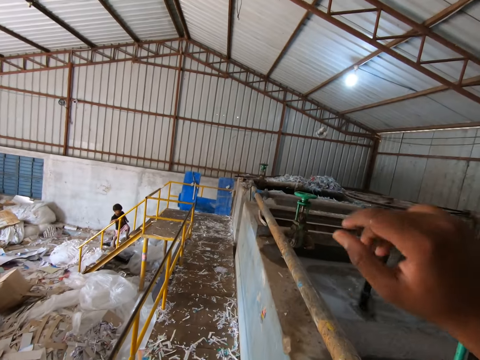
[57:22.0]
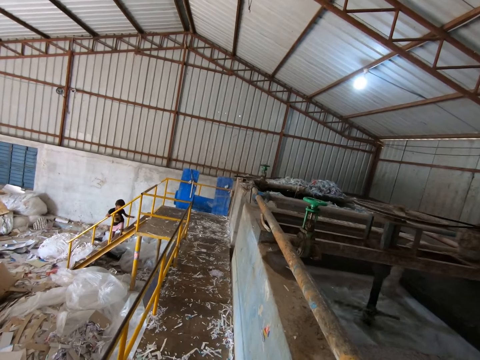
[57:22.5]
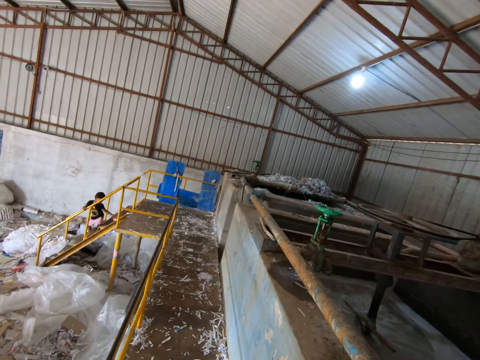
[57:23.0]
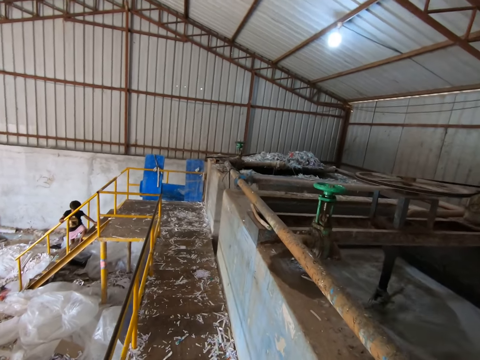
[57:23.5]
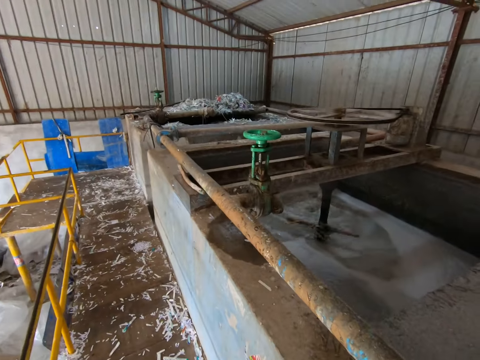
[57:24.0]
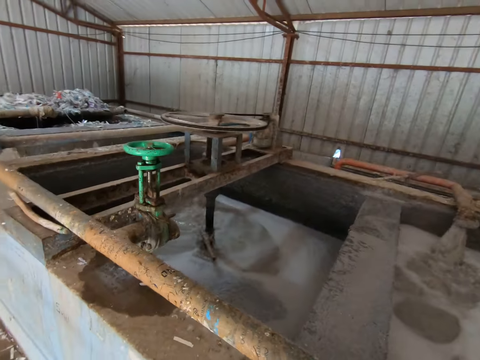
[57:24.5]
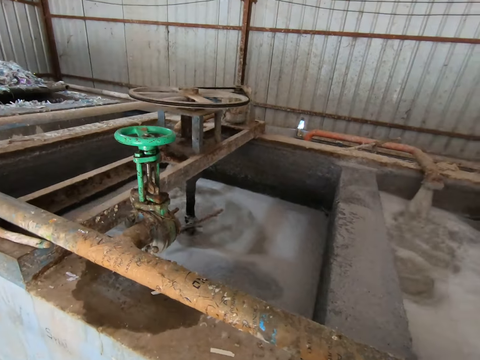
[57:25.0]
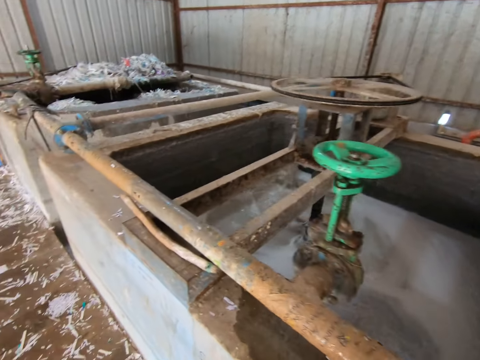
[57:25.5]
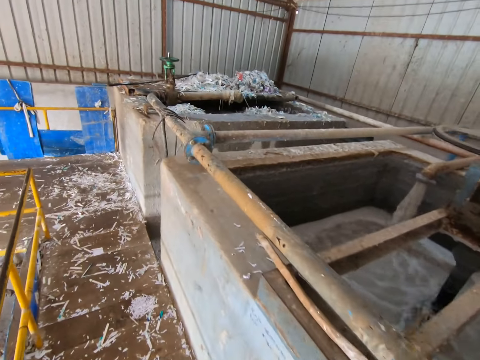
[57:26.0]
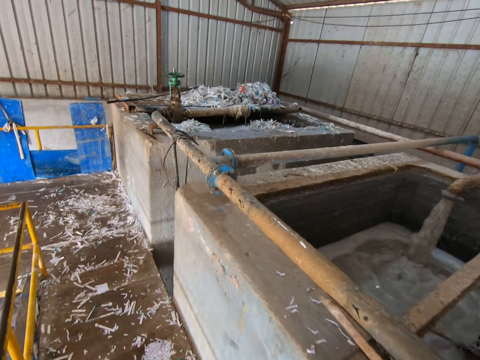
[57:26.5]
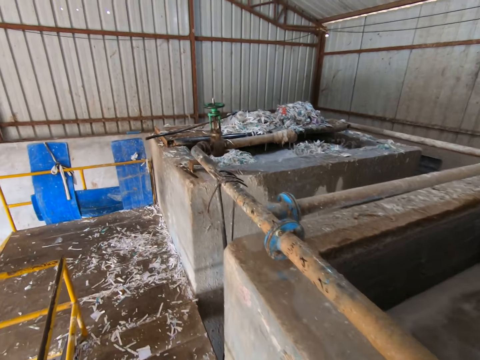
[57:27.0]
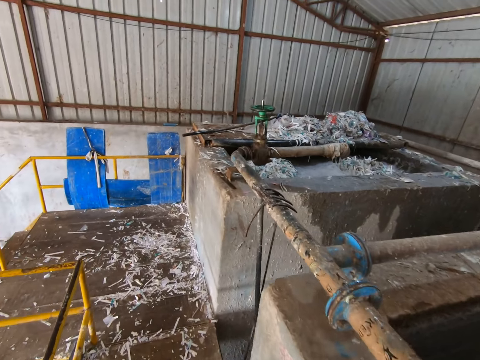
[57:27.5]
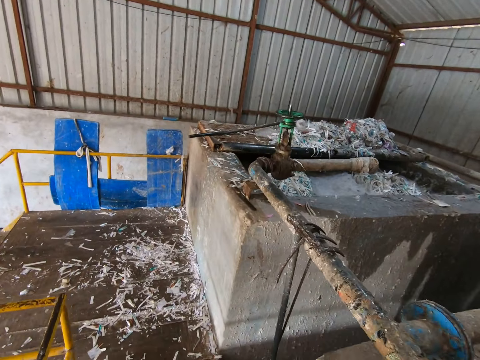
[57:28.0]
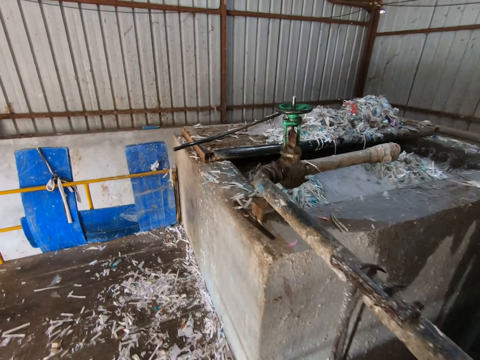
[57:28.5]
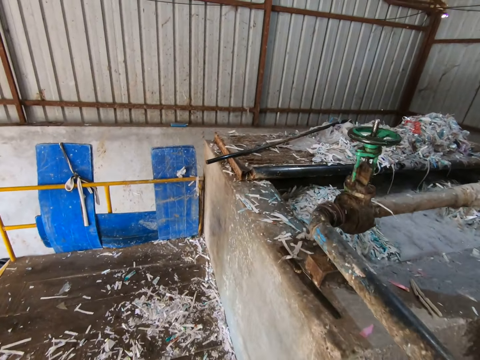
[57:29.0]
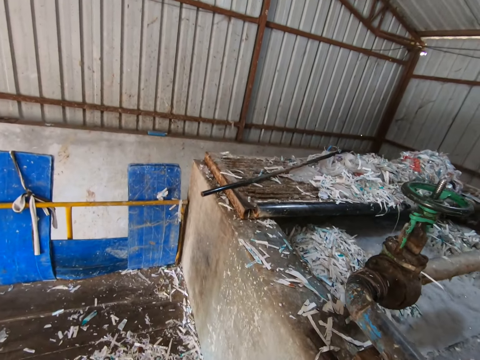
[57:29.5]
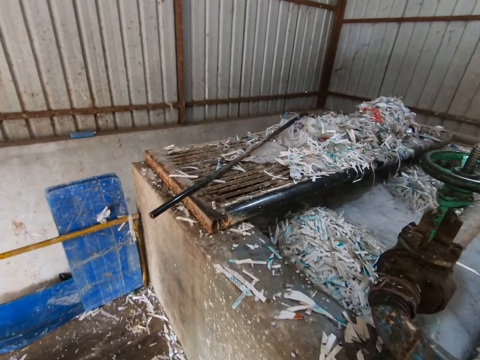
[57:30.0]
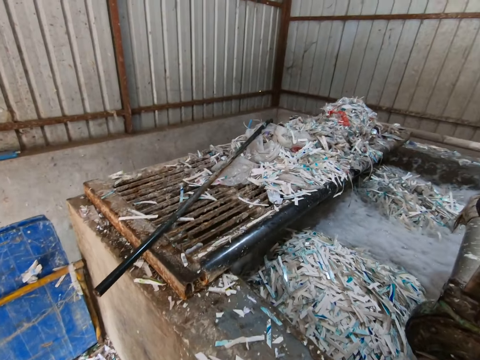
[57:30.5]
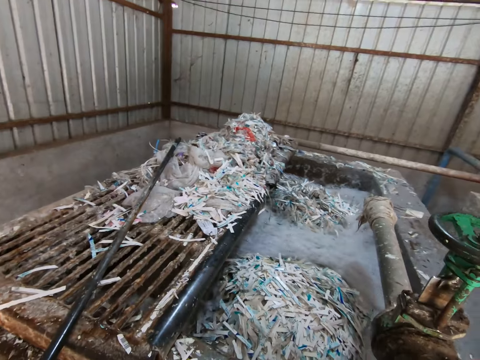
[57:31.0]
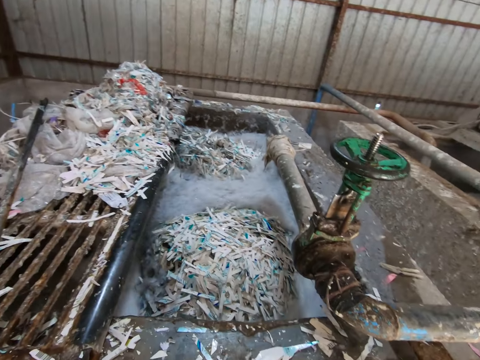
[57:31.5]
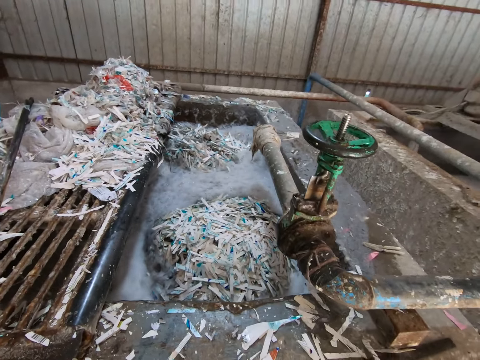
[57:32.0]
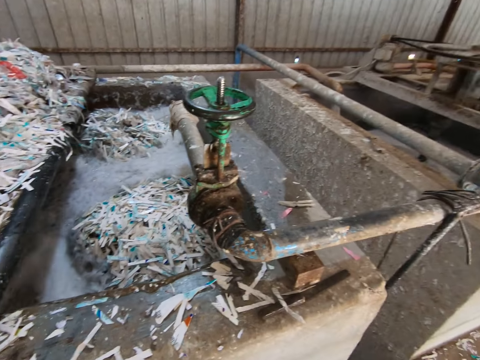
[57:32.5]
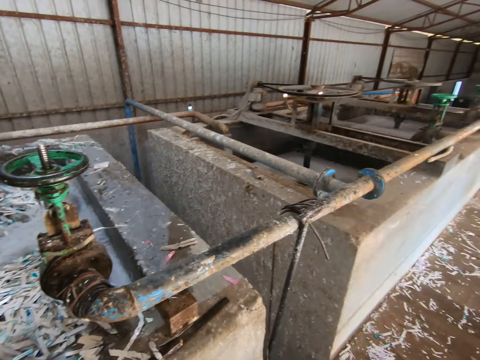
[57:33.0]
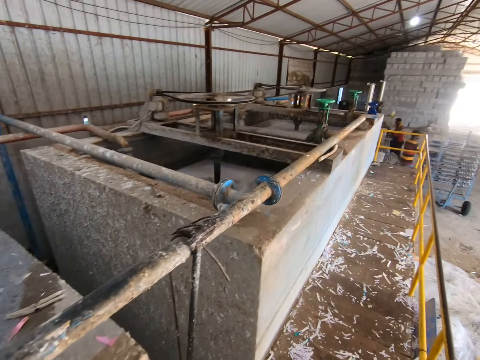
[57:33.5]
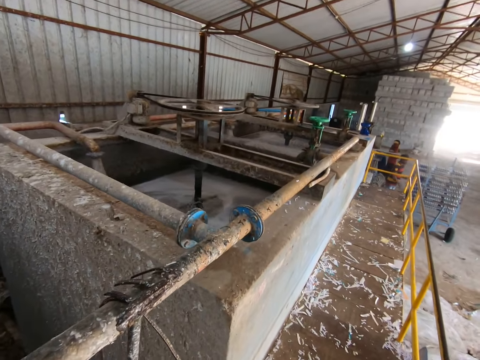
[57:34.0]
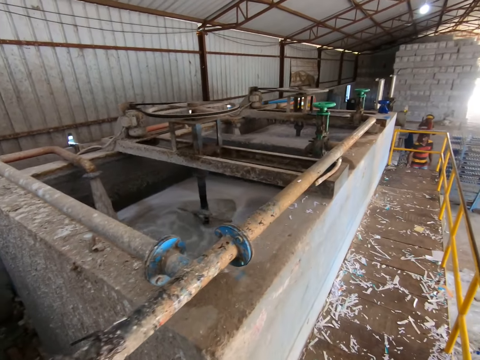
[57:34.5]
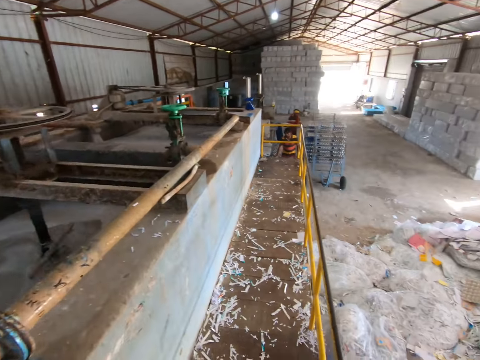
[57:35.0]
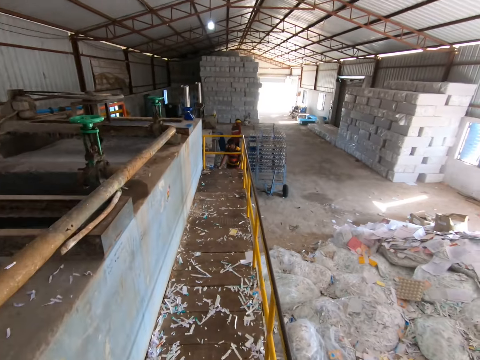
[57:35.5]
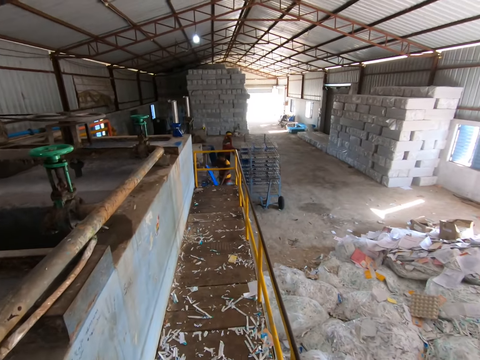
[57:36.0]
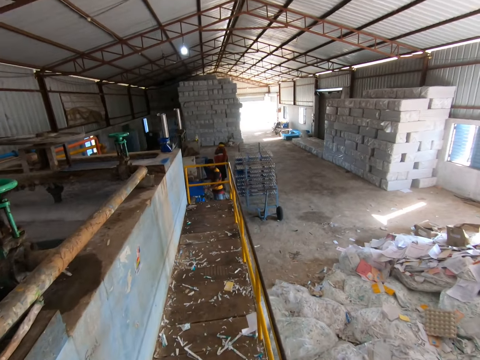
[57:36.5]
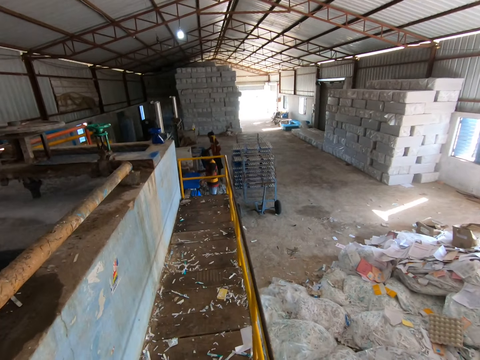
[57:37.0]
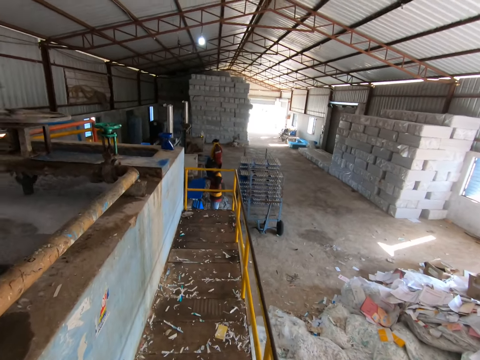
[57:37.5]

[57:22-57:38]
The camera wearer throws the squeezed crate in his left hand into the recycling plant. He looks at the machine. He walks around the machine.

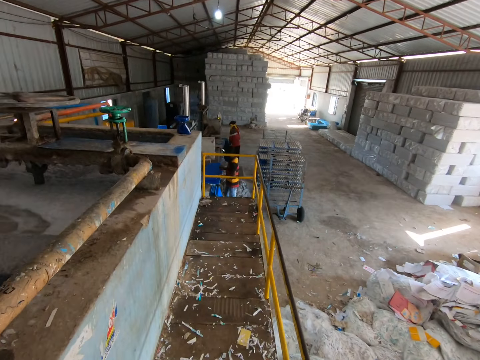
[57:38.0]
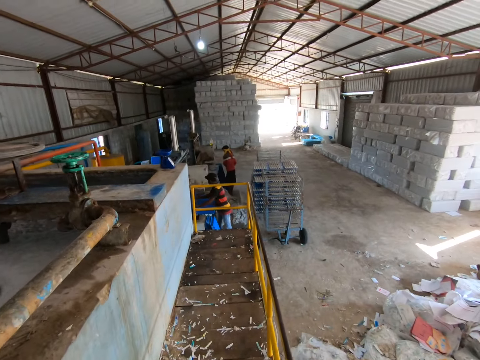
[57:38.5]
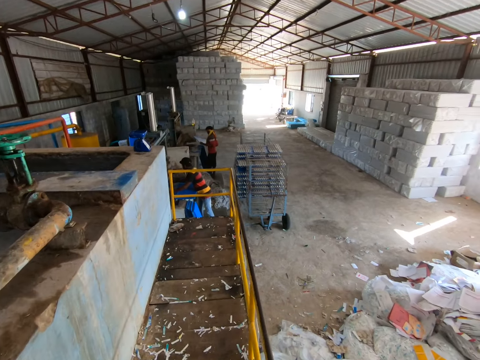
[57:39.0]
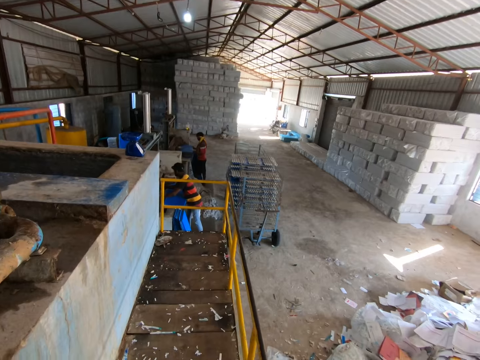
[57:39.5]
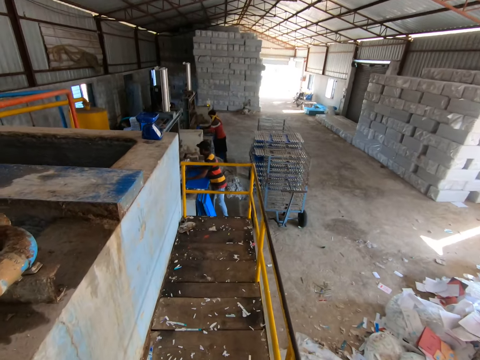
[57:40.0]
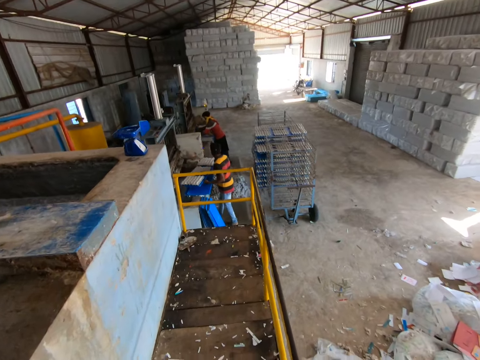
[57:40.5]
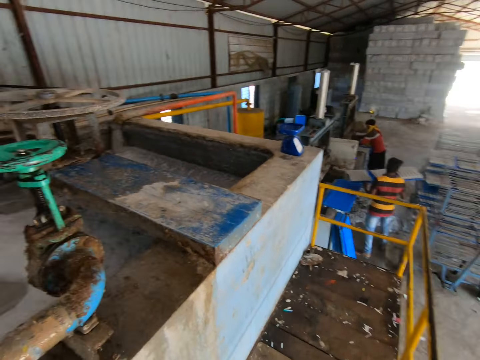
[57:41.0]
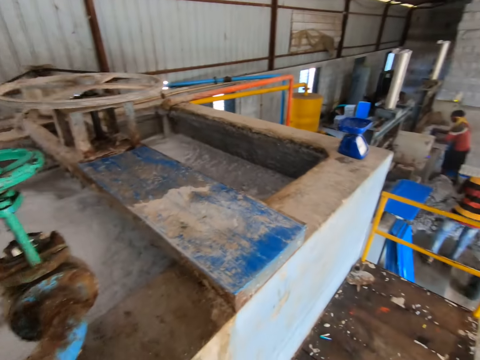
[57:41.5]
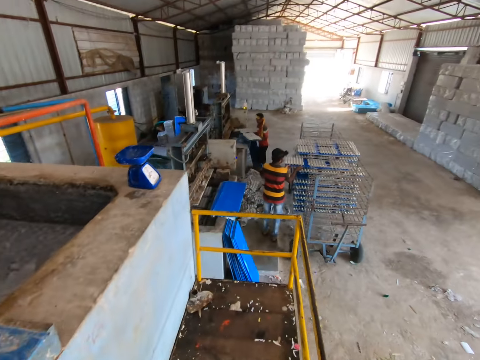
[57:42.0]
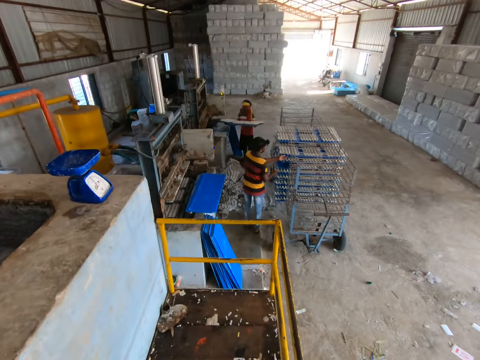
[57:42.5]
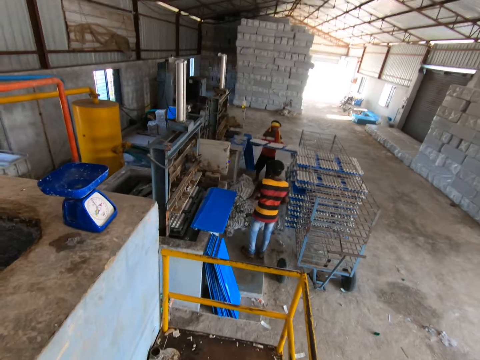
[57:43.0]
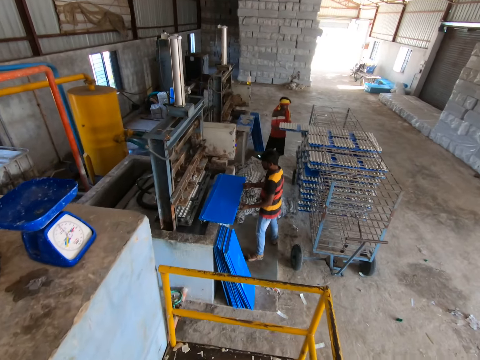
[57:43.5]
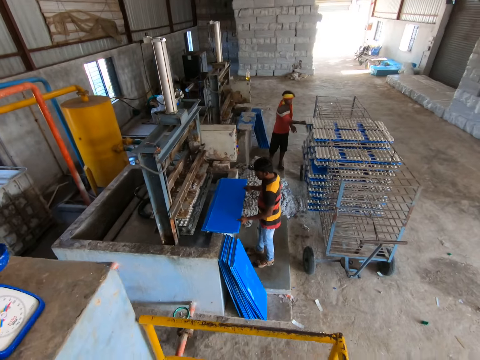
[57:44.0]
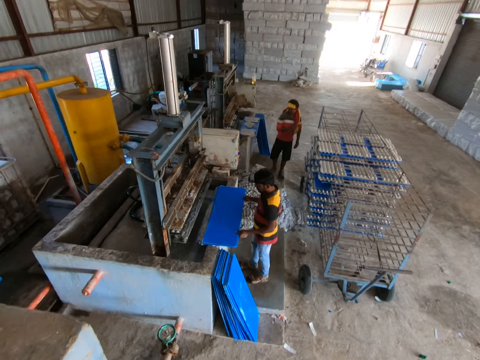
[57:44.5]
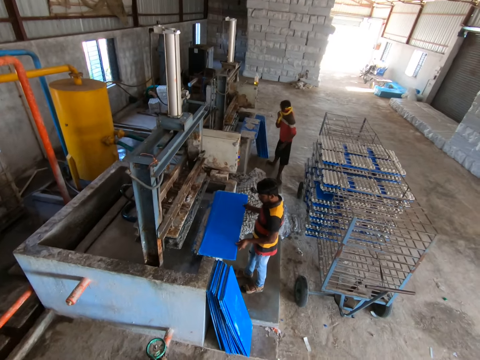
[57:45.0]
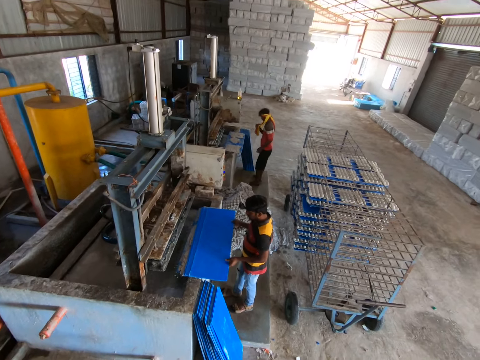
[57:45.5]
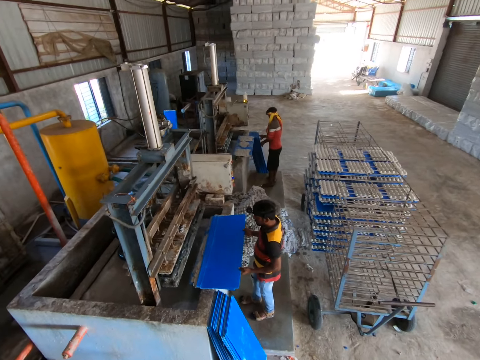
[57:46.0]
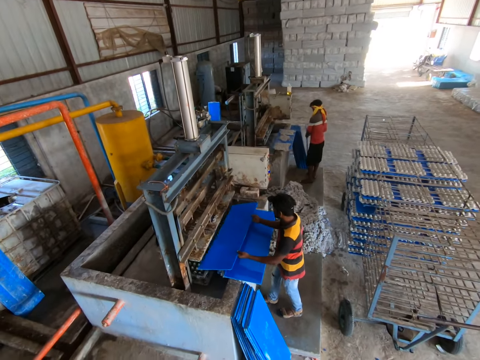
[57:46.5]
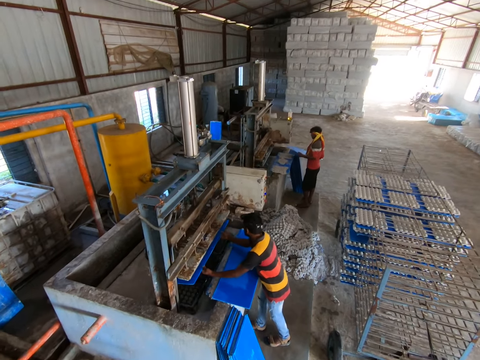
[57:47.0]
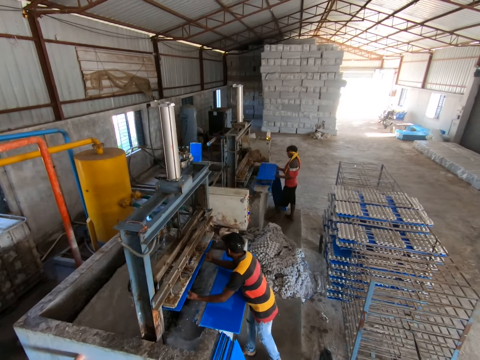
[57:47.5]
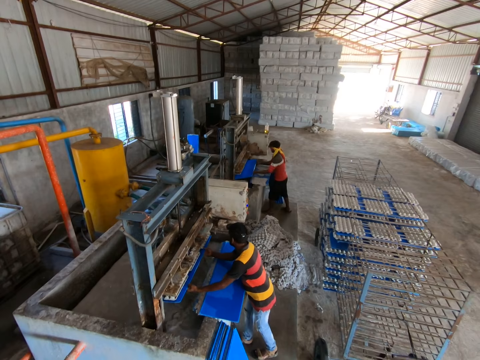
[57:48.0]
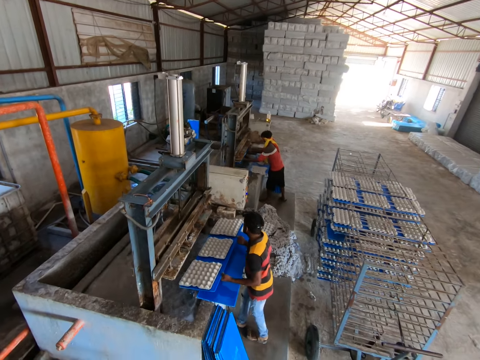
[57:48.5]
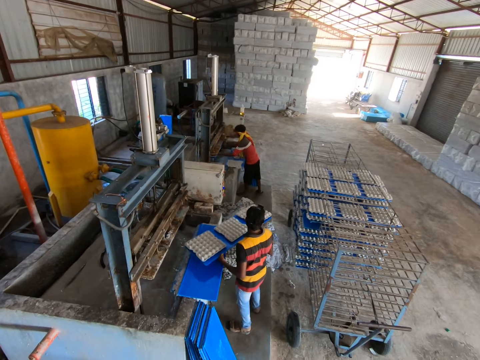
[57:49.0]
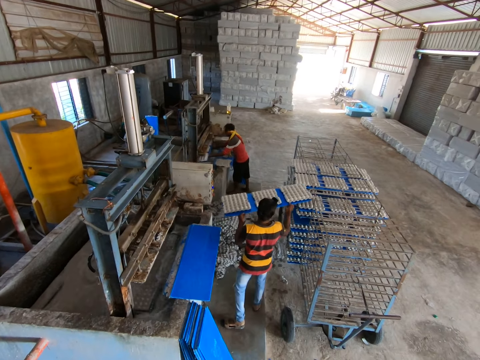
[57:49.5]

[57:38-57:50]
A man removes a tray of molded crates from the crate molder with both hands and places the tray of molded crates in both hands into the rack. Another man places the tray of molded crates in both hands into the rack. The first man picks a tray from the stack of trays with both hands. The other man picks a tray from the floor with both hands. The first man places the tray in both hands into the crate molder. The other man places the tray in both hands into the crate molder. The first man removes the tray of molded crates from the crate molder with both hands.
